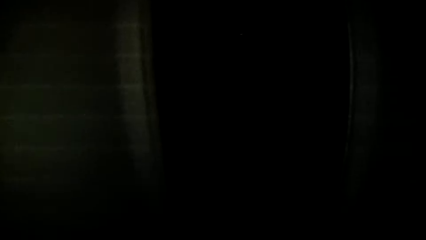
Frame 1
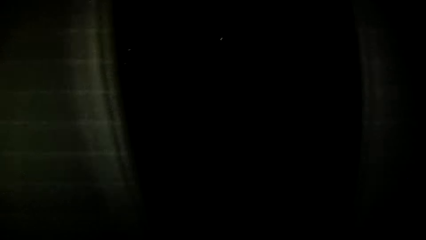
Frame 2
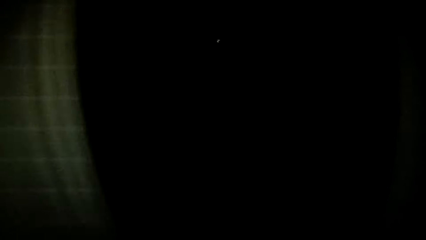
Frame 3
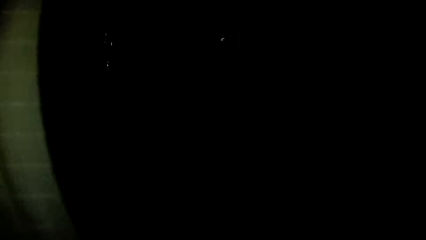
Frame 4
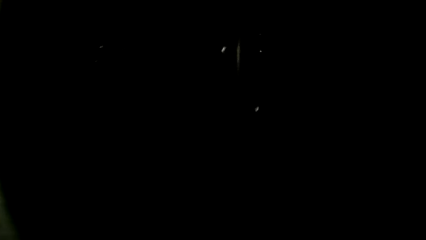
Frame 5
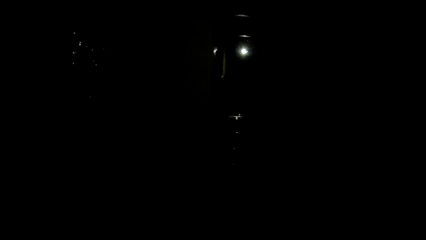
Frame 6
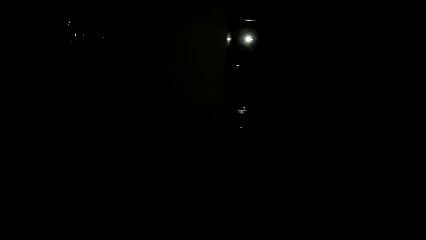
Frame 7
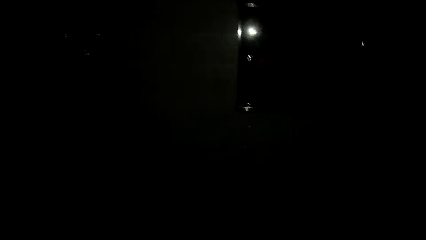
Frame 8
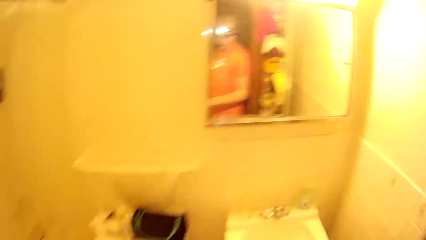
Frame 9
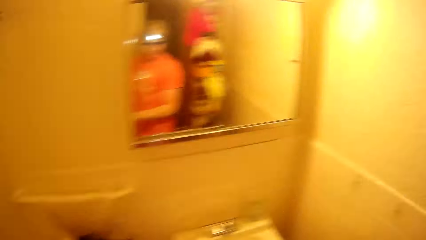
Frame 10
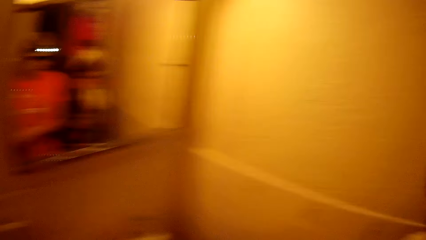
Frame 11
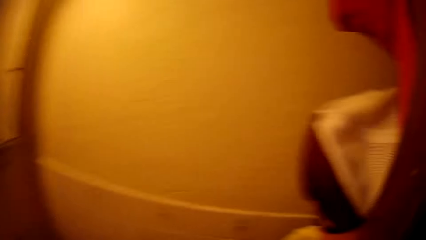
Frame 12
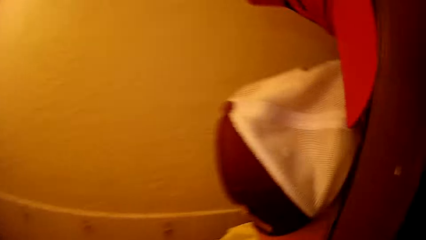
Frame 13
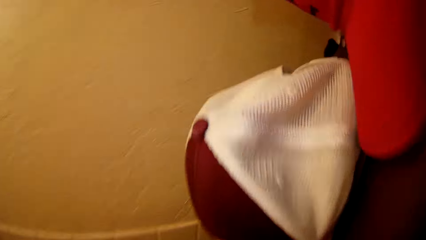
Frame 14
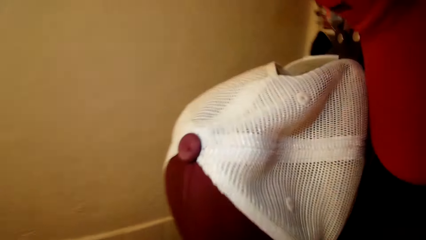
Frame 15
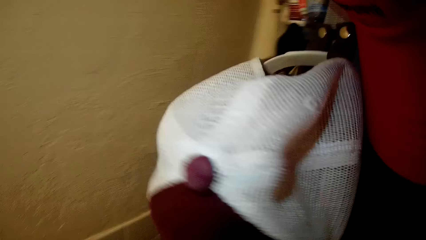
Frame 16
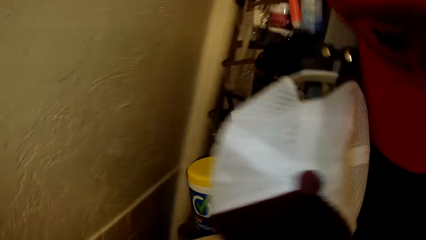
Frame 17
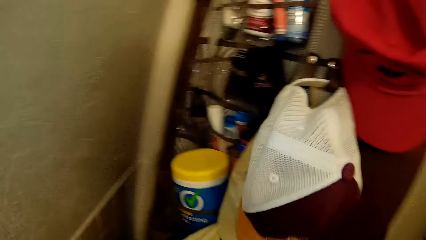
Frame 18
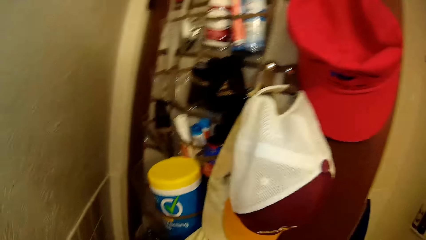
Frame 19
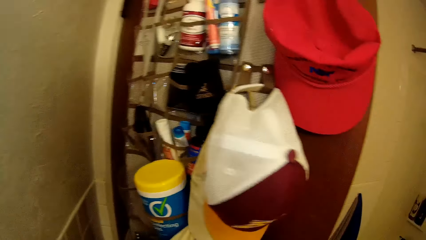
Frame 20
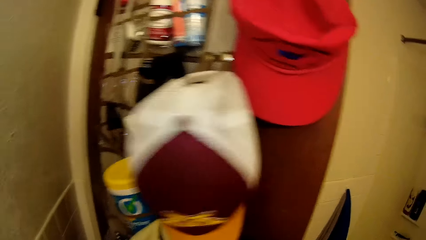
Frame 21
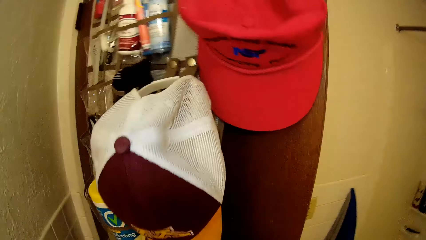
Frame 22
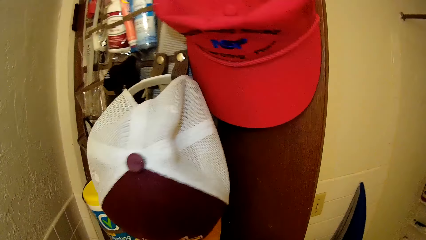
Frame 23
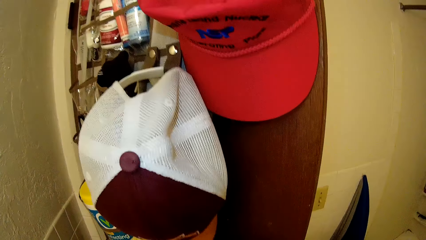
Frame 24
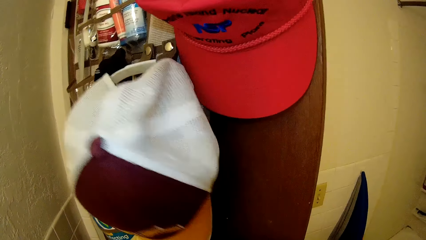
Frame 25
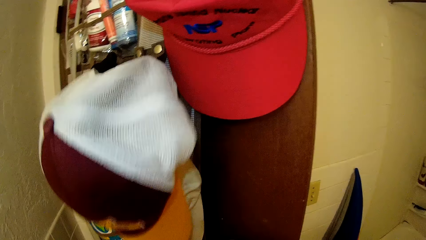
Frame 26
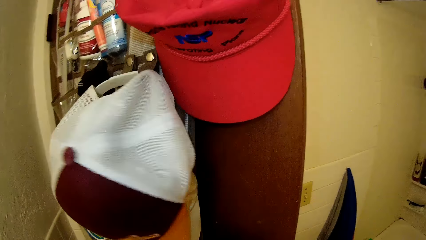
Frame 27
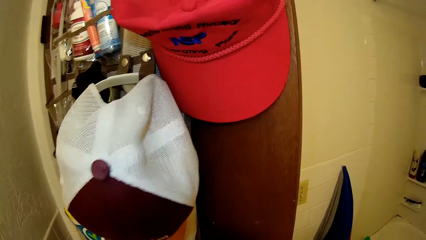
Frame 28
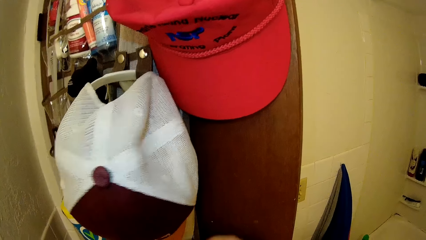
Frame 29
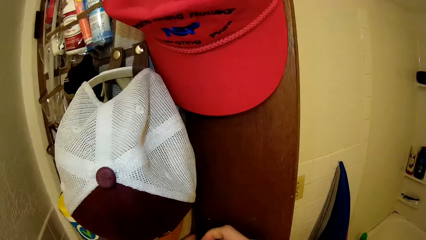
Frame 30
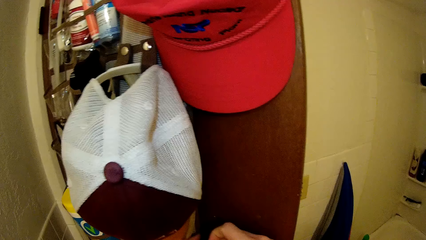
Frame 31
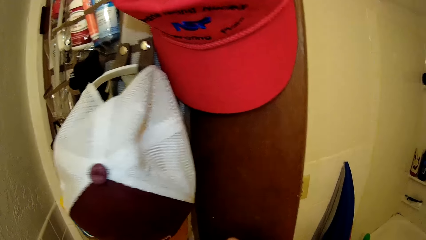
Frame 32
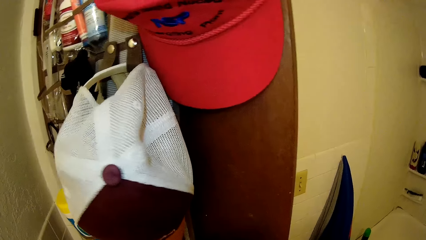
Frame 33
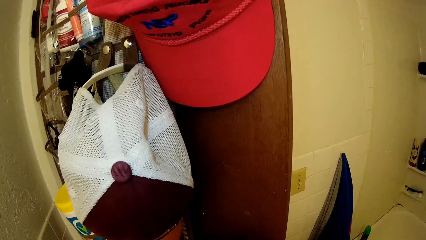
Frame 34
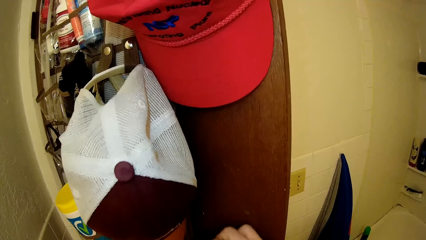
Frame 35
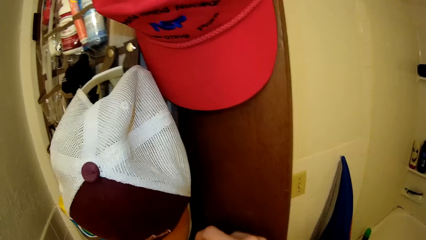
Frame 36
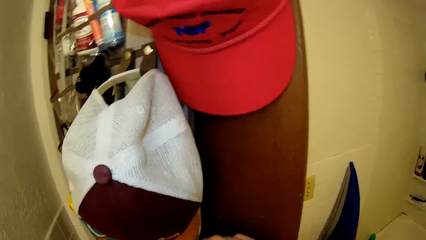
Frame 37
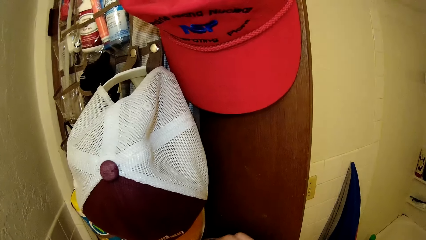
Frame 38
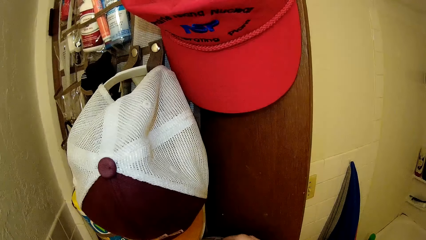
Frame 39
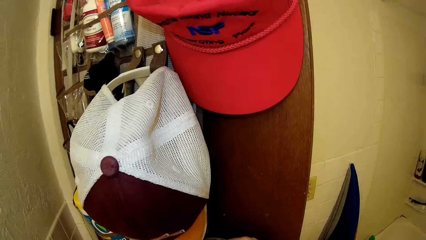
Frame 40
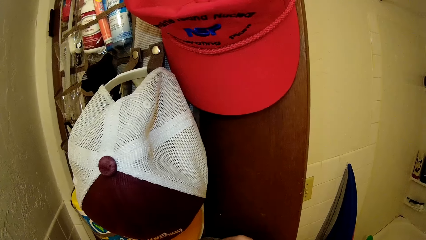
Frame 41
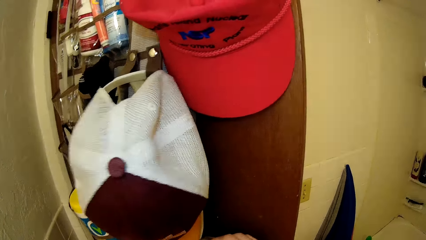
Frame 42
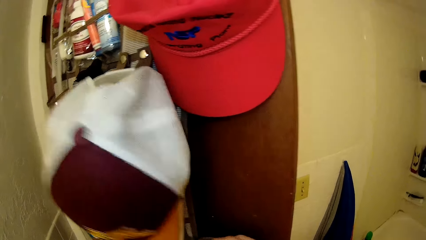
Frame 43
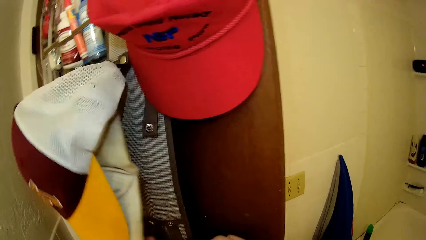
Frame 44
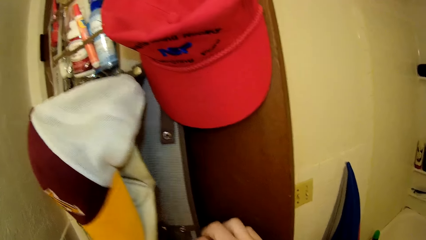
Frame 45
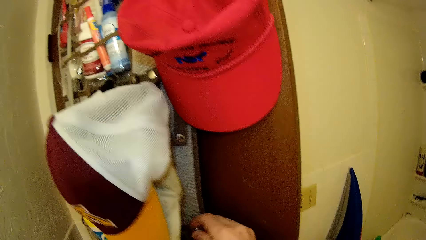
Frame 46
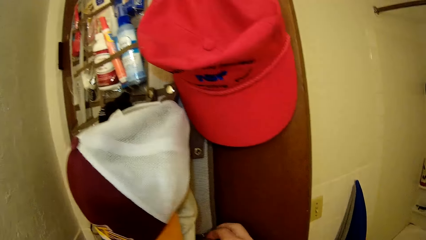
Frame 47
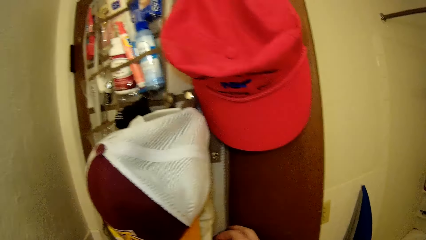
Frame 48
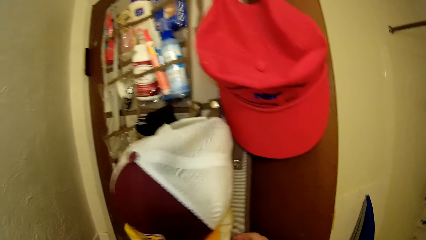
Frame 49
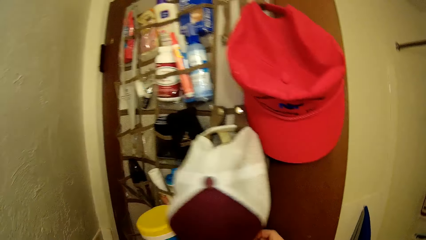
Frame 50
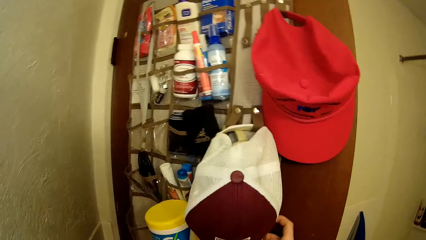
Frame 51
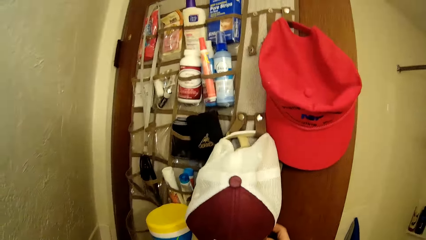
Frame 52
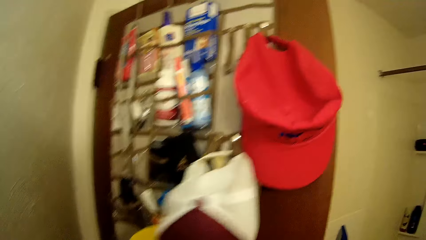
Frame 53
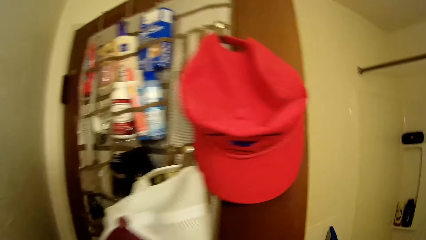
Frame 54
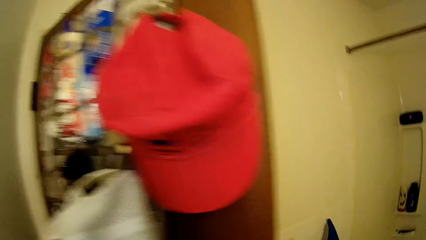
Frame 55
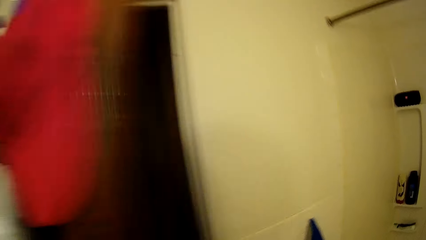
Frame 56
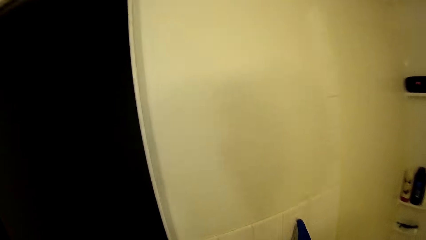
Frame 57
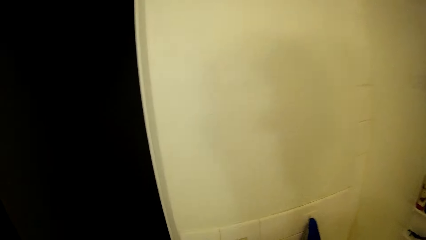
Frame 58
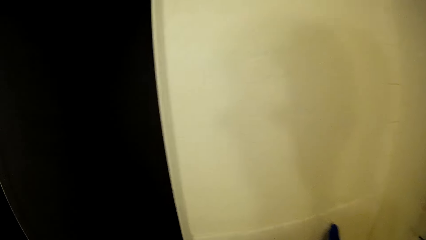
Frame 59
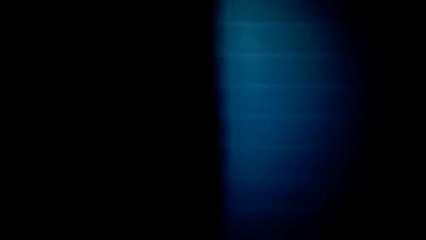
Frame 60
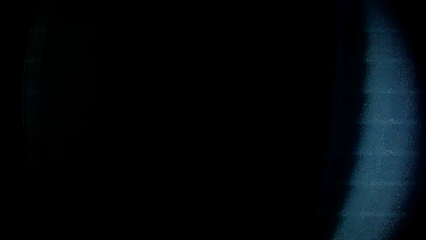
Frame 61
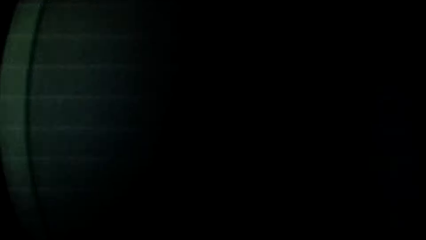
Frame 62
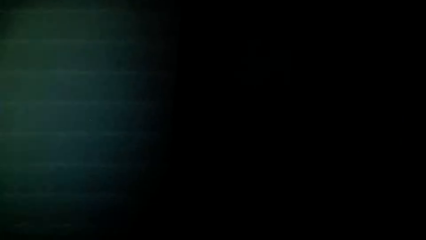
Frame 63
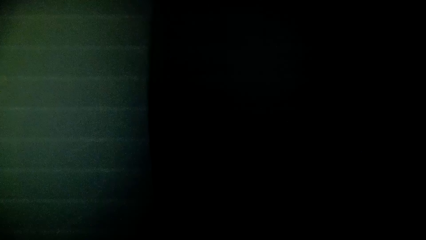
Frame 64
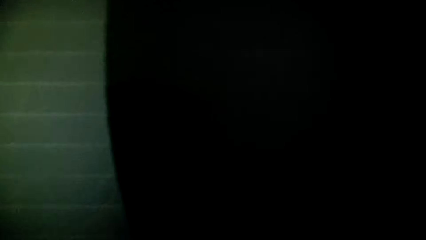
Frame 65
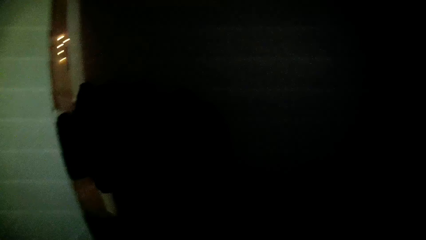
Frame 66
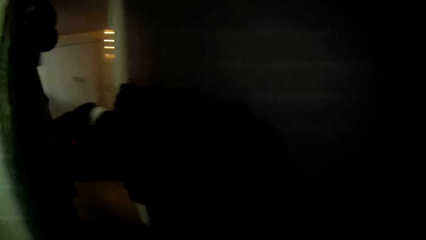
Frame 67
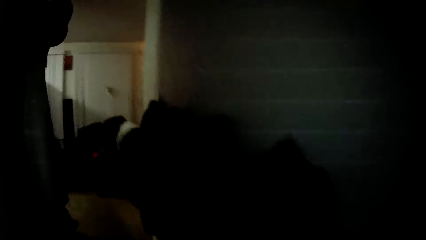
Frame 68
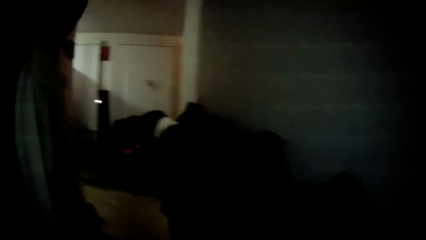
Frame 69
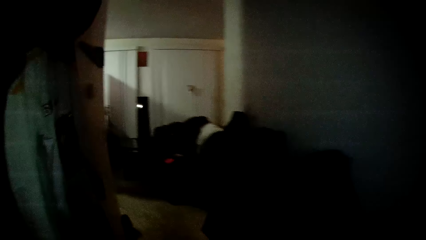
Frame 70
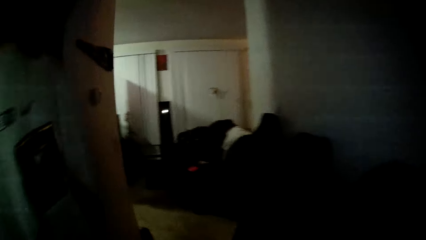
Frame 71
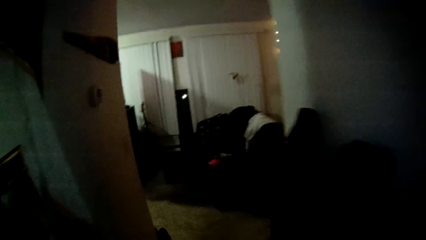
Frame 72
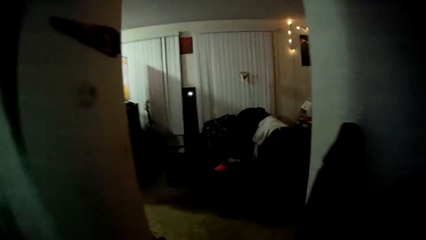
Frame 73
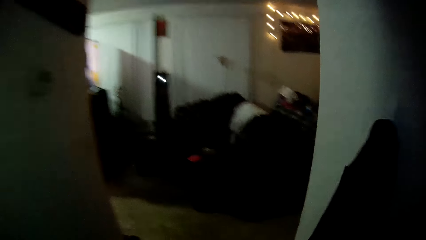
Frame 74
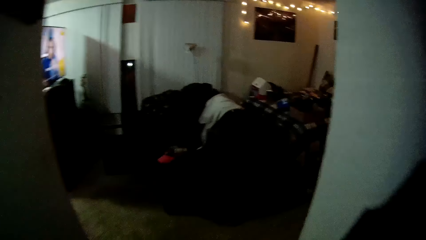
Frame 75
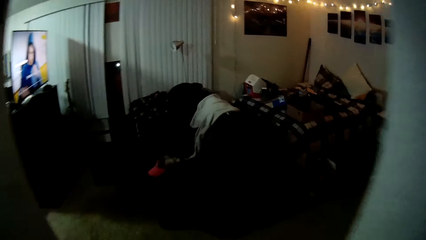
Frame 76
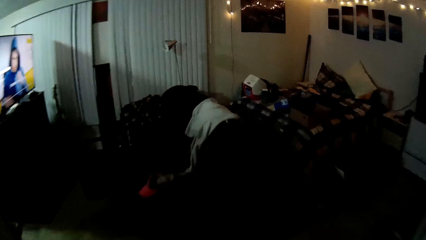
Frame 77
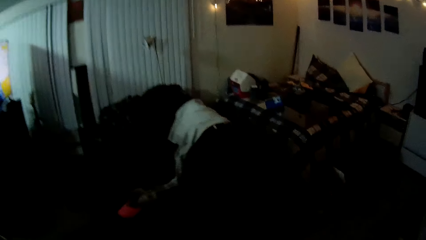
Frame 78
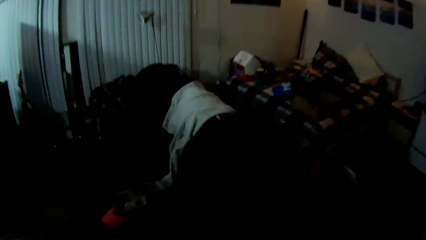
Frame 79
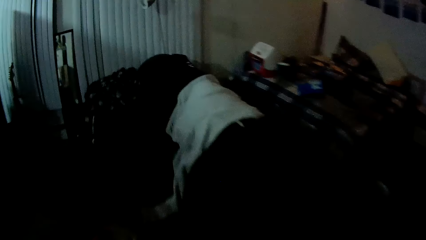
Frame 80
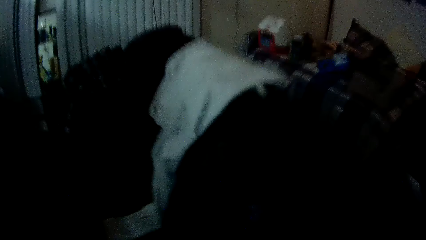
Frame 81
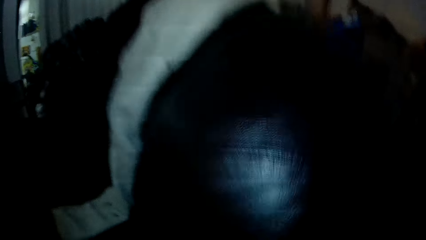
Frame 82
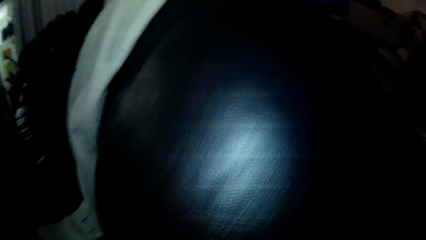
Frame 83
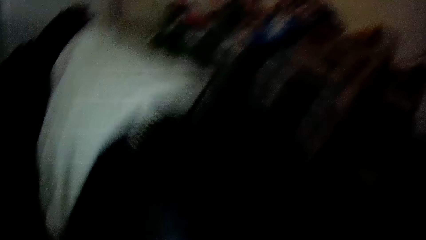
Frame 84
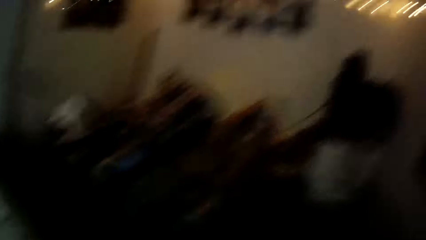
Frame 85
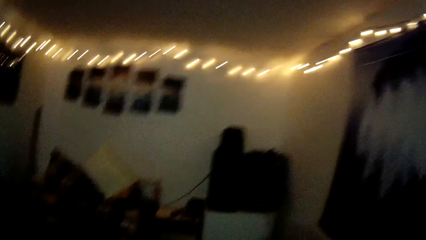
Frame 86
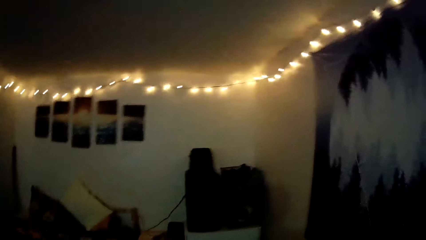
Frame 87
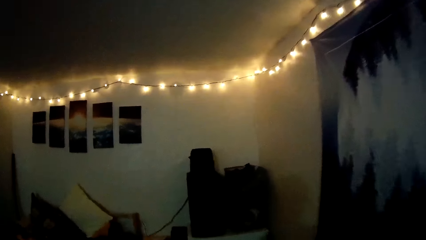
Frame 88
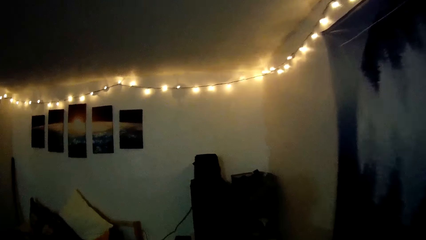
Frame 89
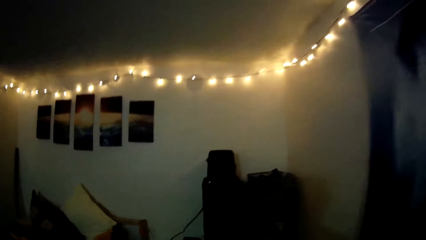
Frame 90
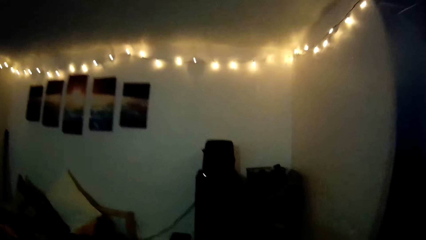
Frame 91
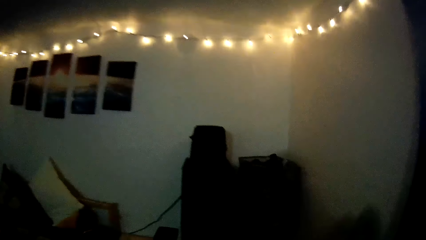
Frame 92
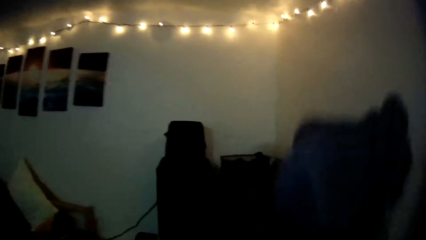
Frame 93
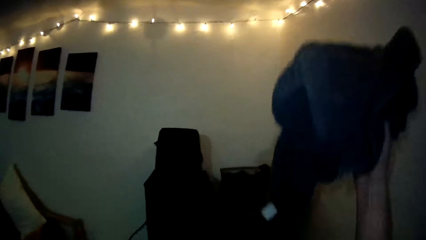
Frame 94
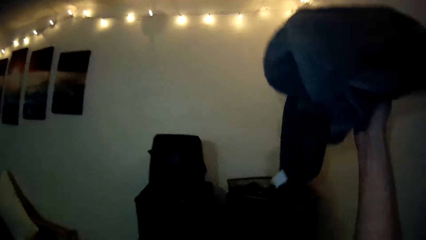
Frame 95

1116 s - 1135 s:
The camera wearer switches on a closet light with his left hand. He adjusts a cap hung on a door with his right hand. He places something on the rack. He walks away from the bathroom. He picks up a jean trouser or towel on the floor with his right hand. He walks towards his bed.
